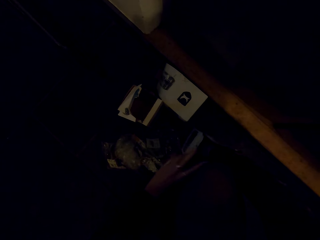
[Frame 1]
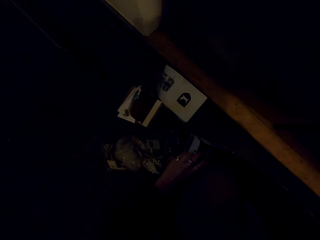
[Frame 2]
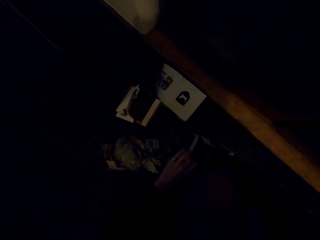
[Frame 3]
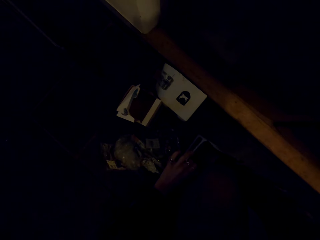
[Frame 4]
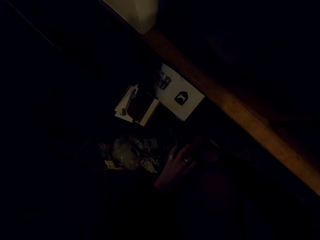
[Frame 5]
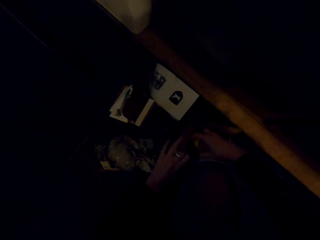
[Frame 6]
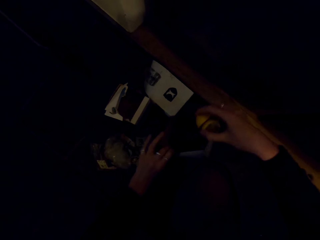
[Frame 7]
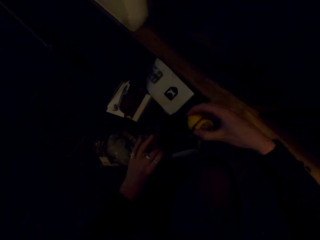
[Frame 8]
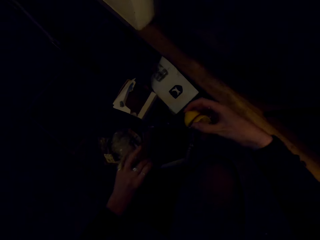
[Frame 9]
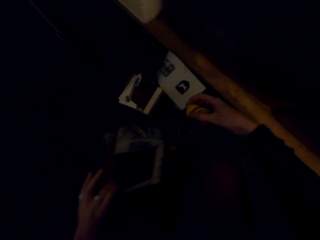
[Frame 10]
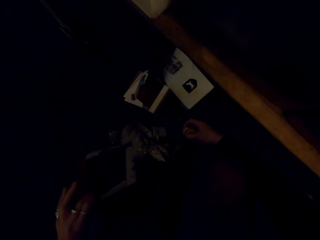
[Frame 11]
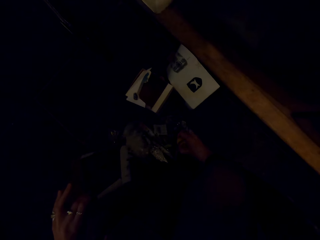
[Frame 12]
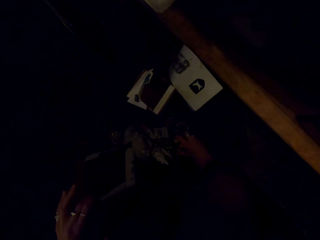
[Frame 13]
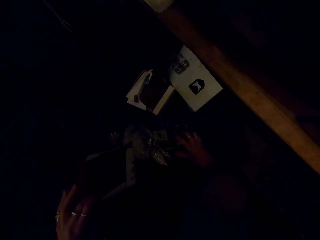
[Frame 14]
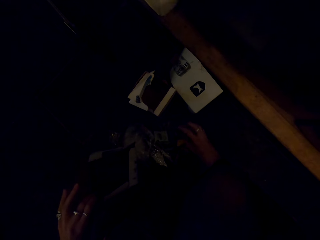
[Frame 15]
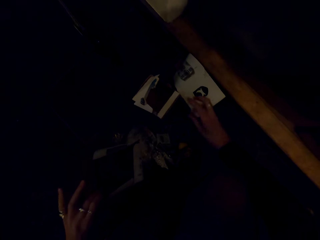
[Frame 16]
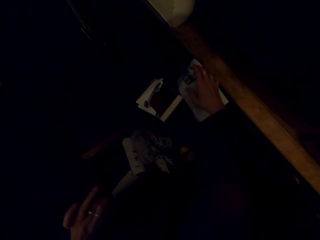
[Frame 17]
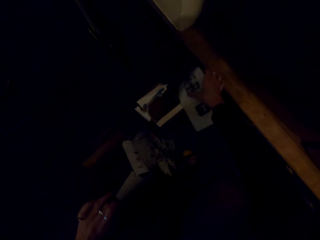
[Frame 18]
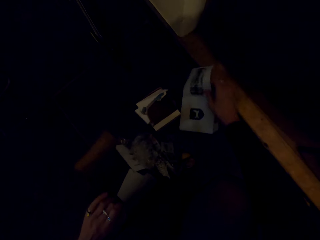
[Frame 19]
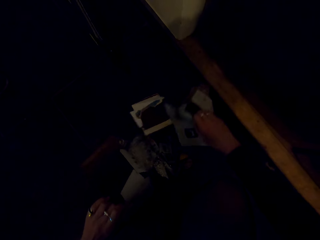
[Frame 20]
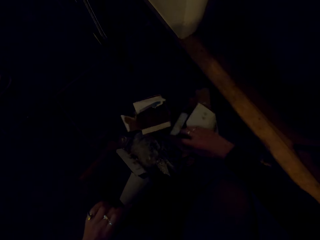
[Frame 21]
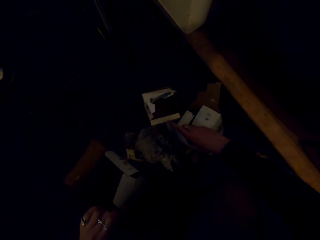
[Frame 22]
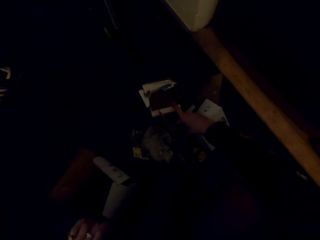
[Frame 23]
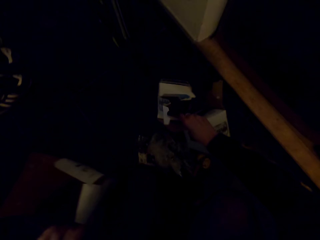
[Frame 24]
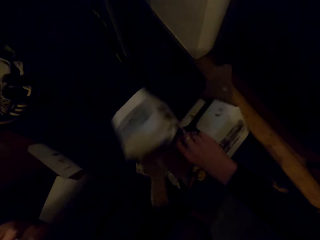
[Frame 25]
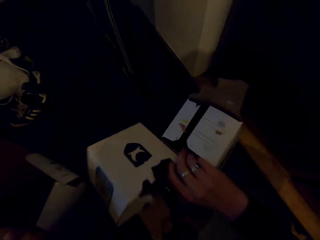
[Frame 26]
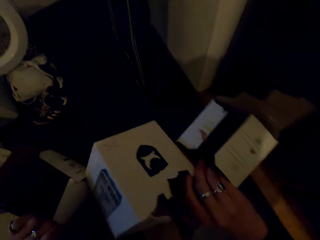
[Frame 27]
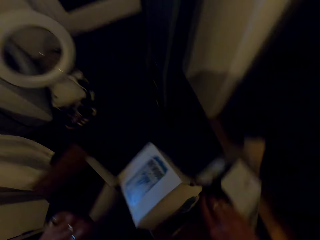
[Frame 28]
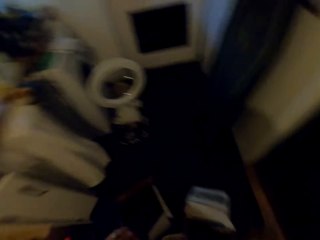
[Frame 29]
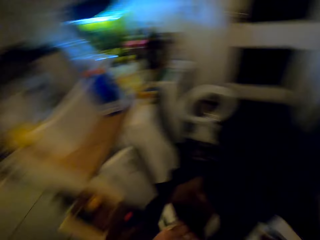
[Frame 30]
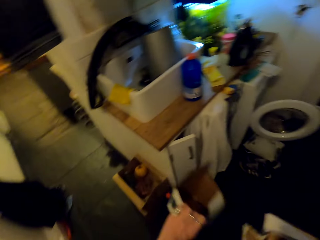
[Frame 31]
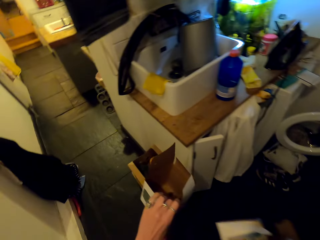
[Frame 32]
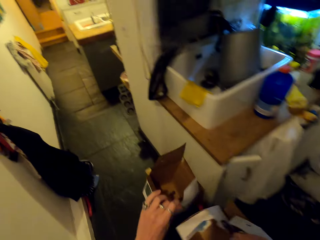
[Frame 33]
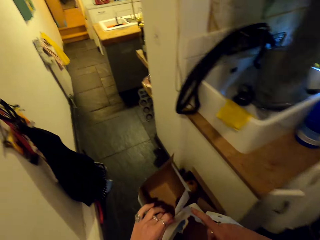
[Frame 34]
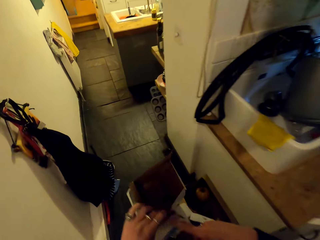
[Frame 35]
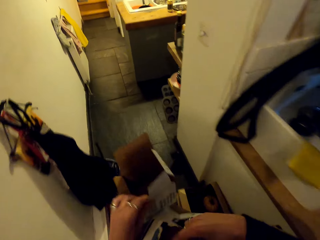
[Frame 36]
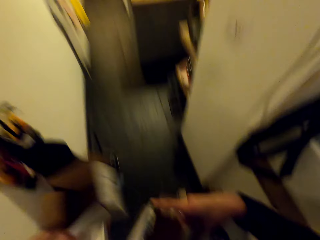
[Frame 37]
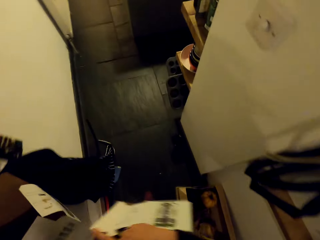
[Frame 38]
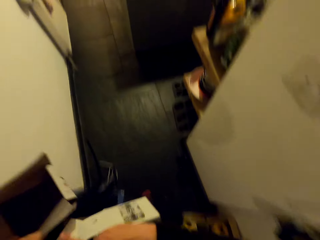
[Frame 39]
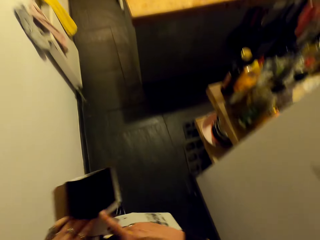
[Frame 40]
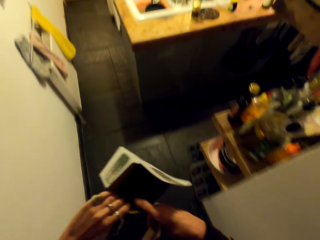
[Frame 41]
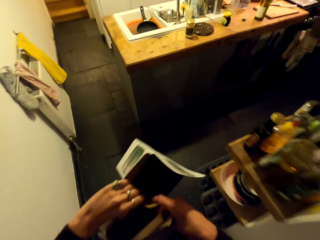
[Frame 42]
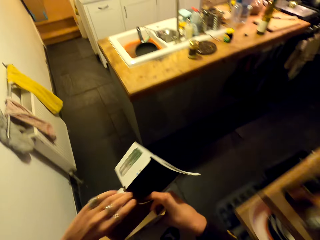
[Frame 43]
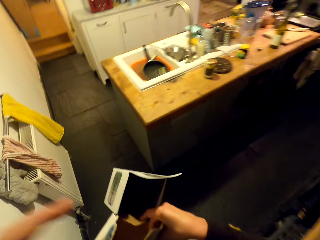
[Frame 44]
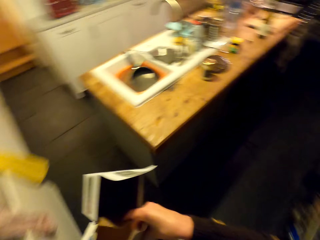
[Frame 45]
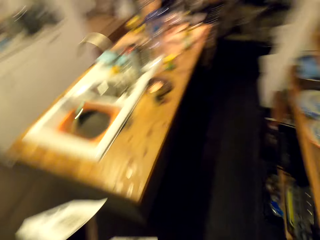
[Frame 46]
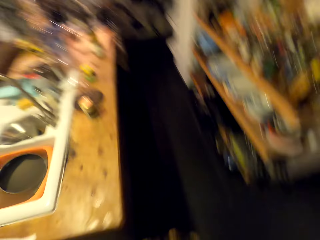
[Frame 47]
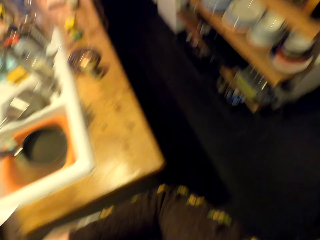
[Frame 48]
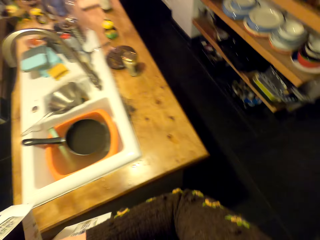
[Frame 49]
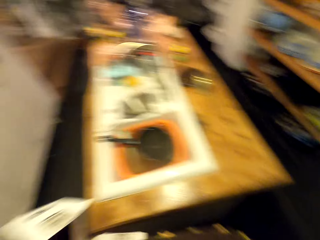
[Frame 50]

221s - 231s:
The camera wearer picks something in the cardboard box. They put something on the floor. They carry bags. They pick the cardboard boxes on the floor. They walk on the floor.

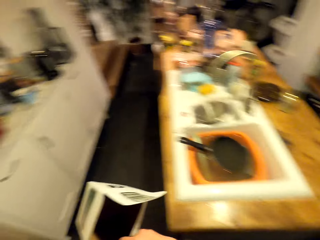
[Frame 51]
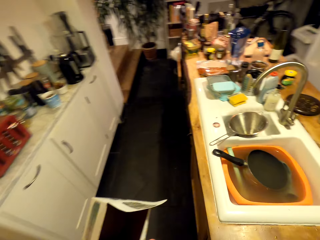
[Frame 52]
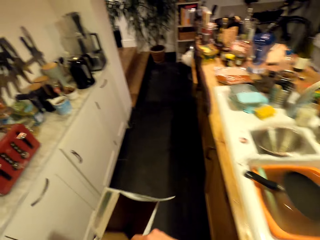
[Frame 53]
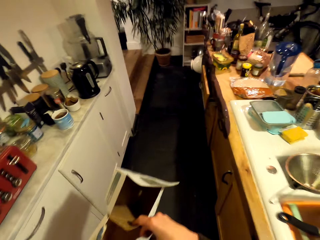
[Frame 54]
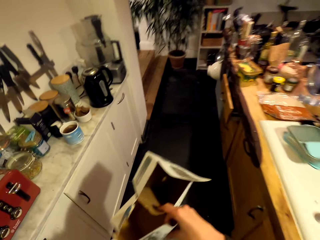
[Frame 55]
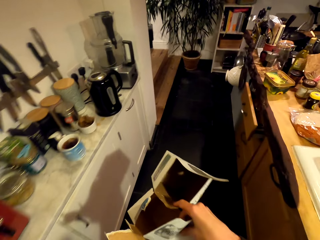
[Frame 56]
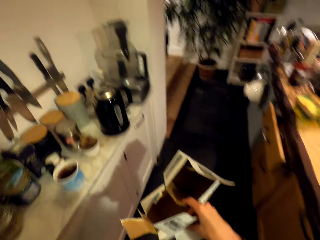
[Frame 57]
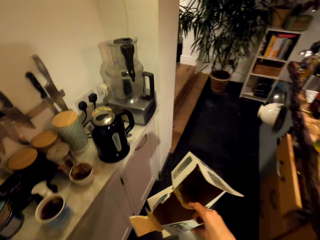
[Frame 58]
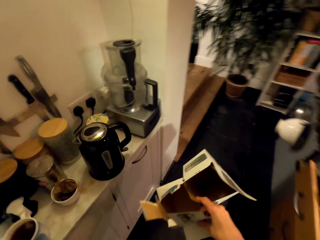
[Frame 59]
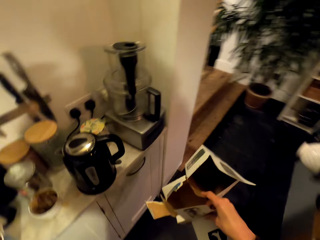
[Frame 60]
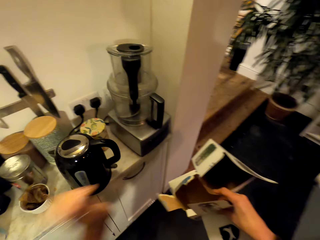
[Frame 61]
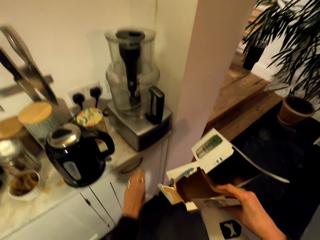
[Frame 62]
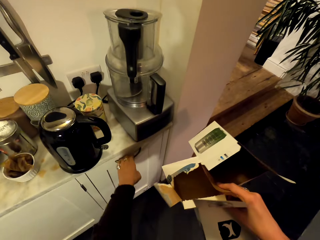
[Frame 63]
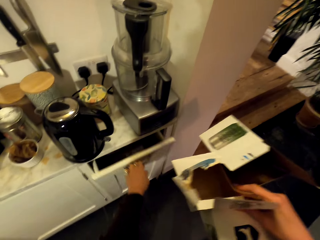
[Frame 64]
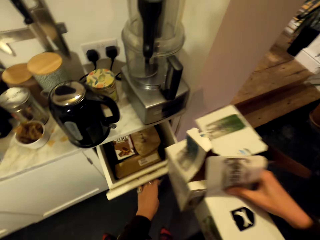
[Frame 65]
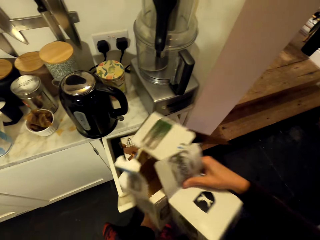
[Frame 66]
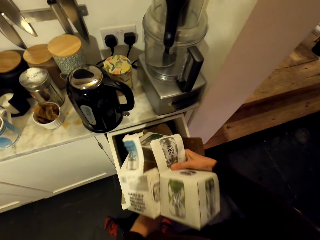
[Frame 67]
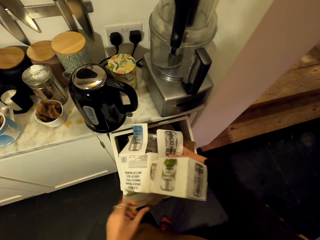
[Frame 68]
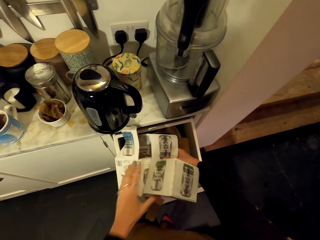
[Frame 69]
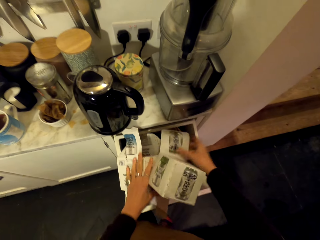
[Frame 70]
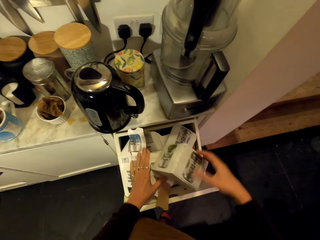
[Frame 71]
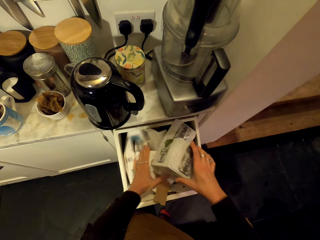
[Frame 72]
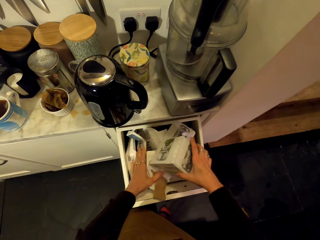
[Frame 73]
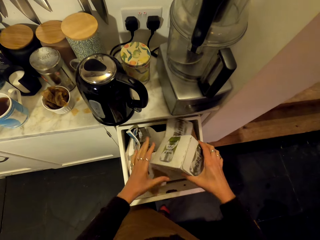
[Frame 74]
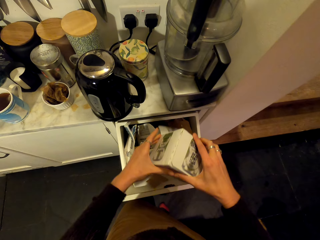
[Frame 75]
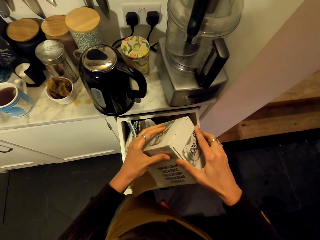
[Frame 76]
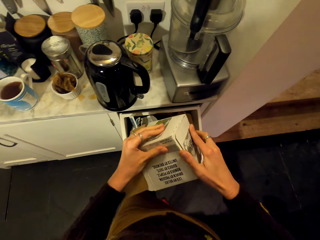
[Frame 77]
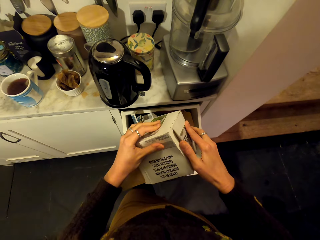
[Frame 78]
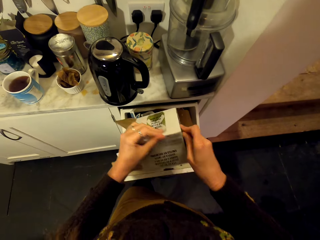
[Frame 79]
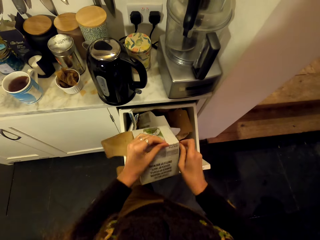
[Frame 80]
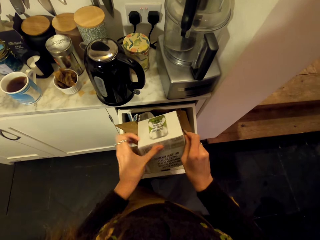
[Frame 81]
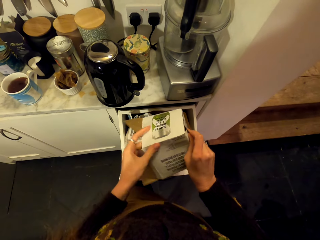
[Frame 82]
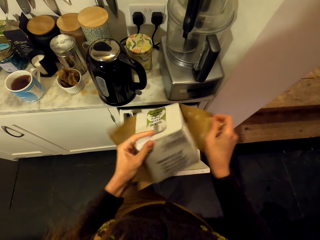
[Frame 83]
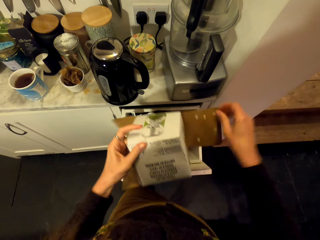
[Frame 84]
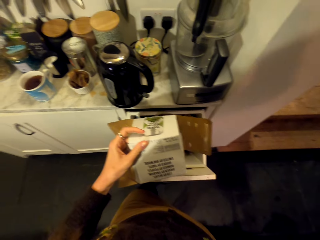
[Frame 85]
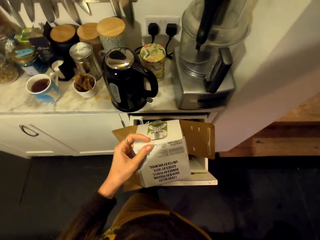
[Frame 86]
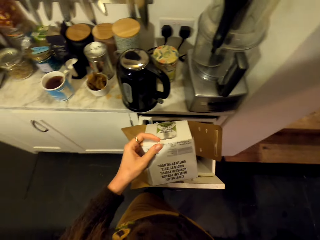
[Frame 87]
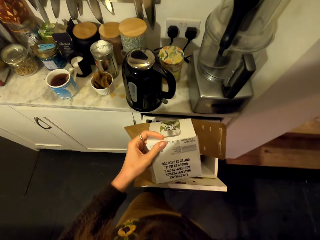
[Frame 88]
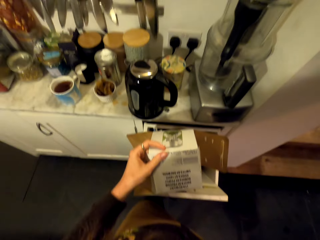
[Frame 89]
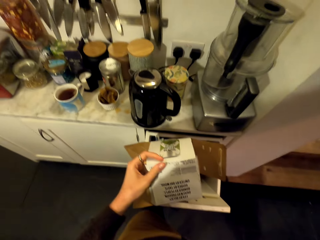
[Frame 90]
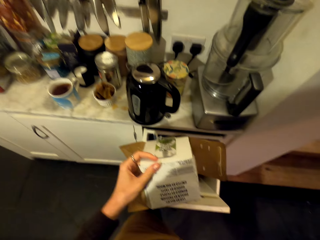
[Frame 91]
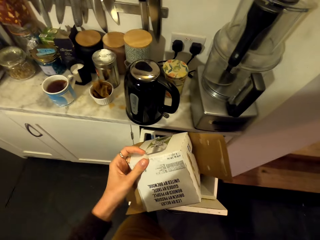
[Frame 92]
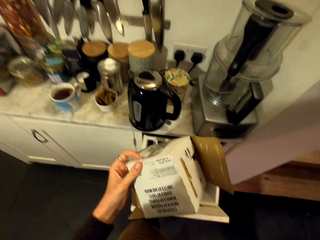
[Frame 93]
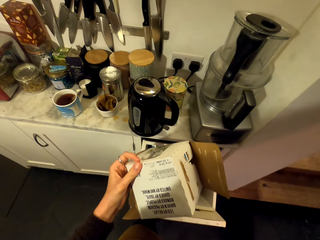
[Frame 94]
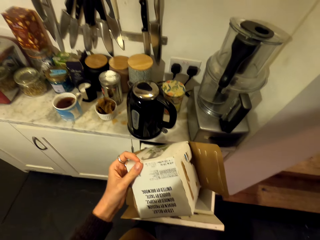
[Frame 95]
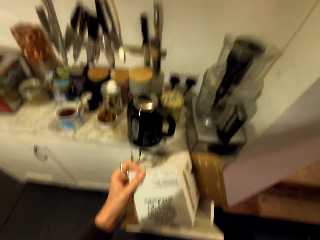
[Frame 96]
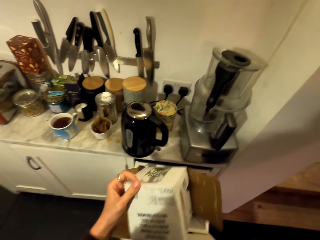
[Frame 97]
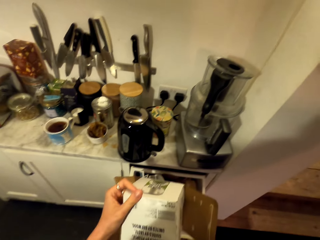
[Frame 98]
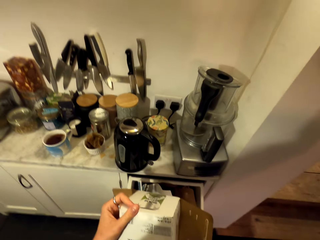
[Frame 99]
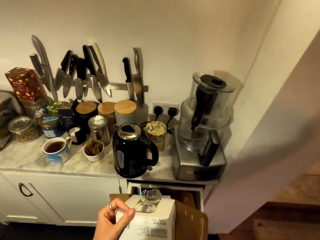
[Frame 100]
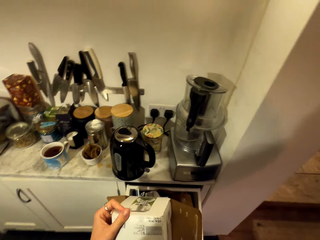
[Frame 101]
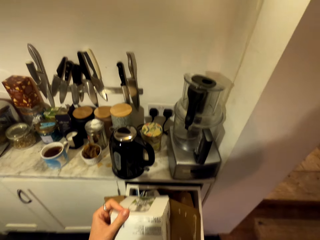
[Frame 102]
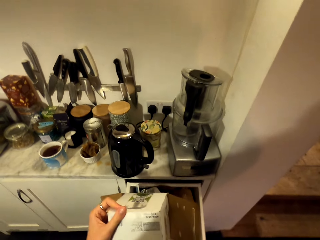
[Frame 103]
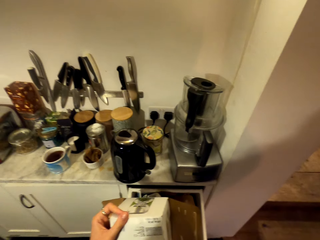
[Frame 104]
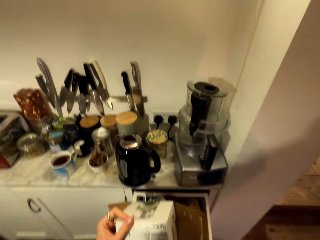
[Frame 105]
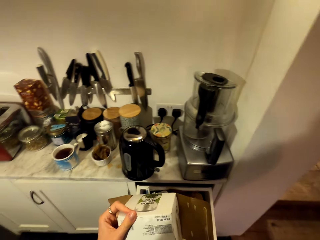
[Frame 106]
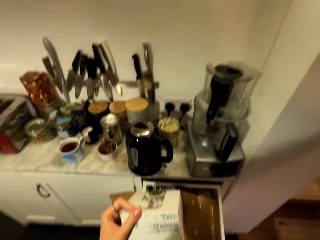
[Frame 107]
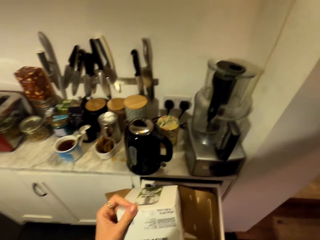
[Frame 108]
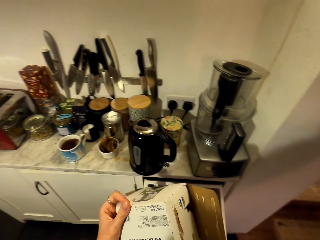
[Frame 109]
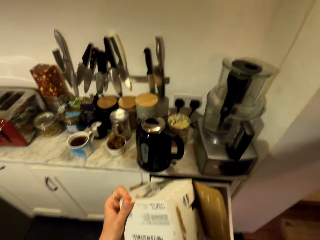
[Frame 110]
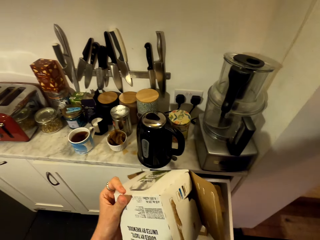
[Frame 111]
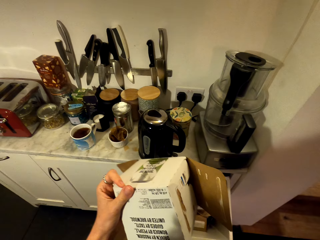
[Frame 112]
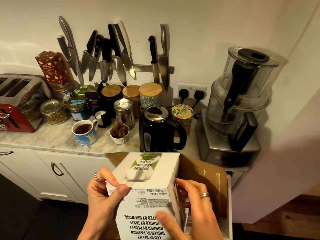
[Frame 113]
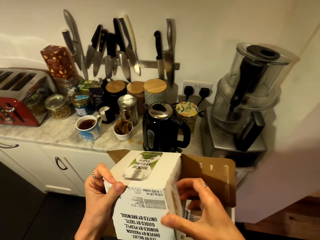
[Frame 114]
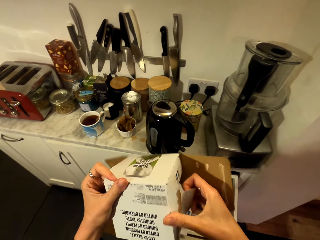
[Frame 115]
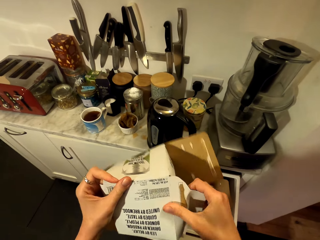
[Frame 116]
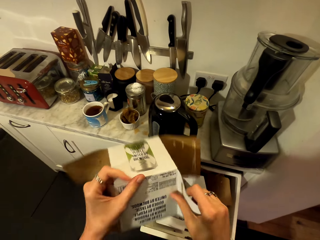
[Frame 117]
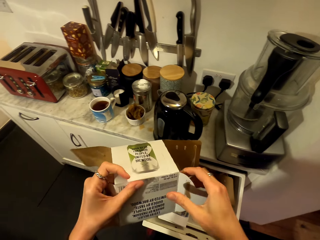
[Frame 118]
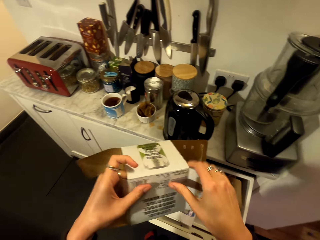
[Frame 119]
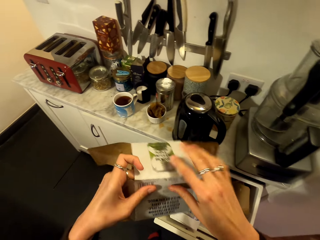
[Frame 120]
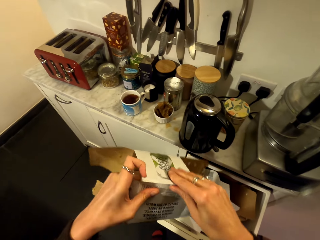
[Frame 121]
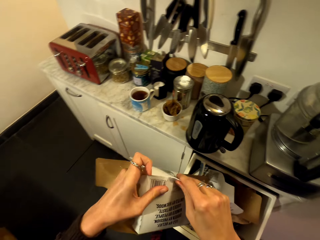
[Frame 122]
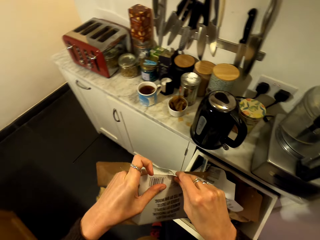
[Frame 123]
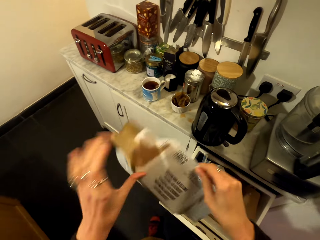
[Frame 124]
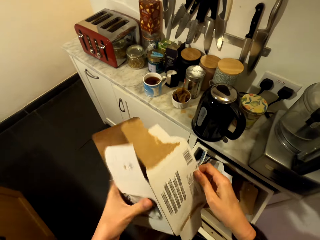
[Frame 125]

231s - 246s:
The camera wearer opens the kitchen drawer. She puts the cardboard boxes in the kitchen drawer. She unwraps a box. She holds the cardboard box with her hands. She touches the camera. She unwraps the box.
